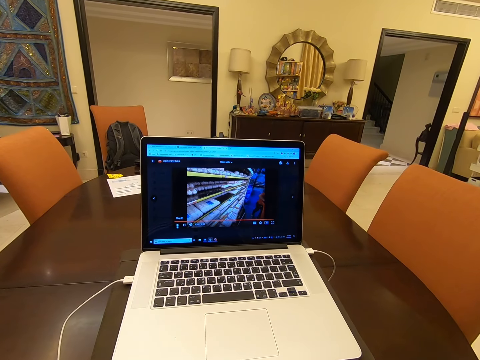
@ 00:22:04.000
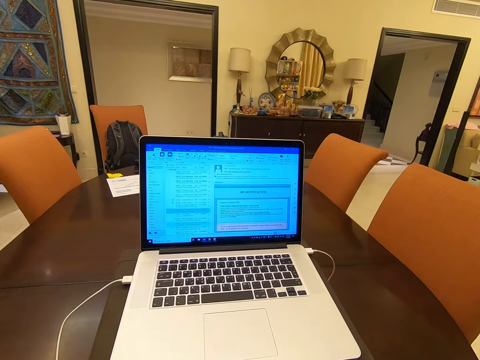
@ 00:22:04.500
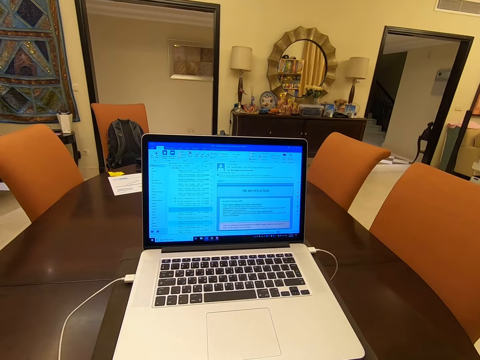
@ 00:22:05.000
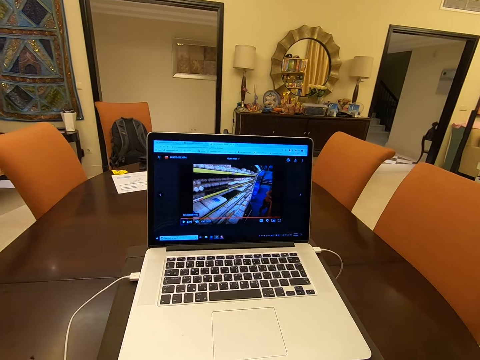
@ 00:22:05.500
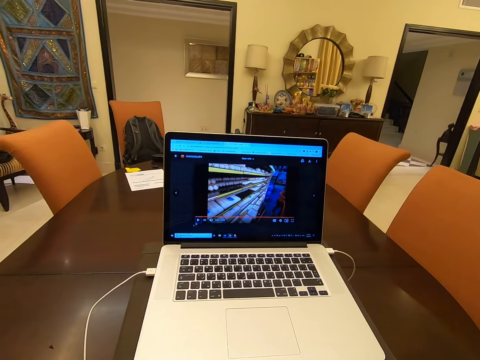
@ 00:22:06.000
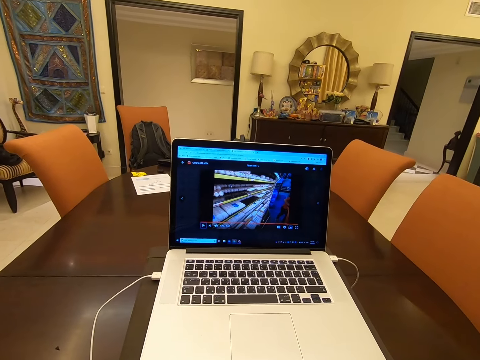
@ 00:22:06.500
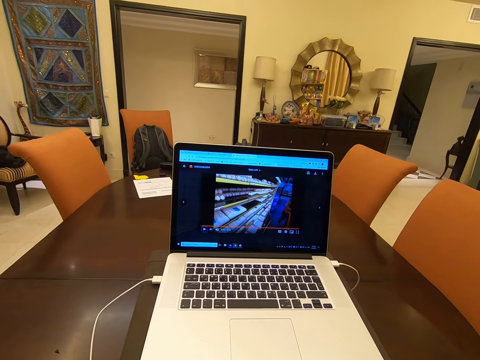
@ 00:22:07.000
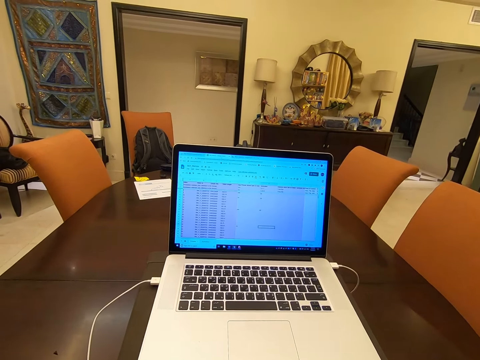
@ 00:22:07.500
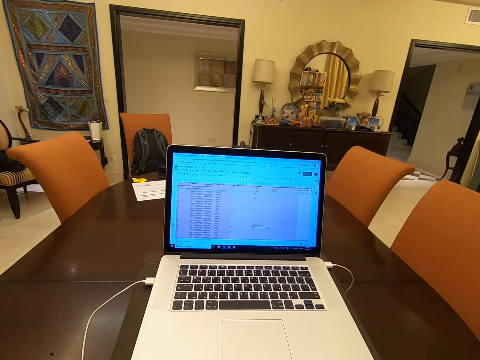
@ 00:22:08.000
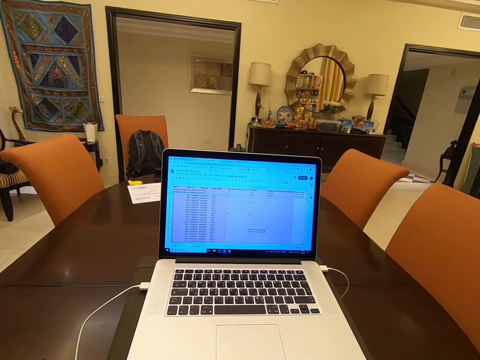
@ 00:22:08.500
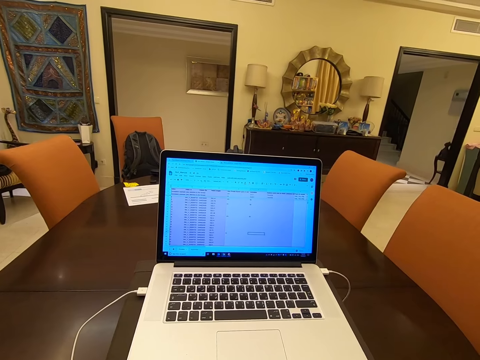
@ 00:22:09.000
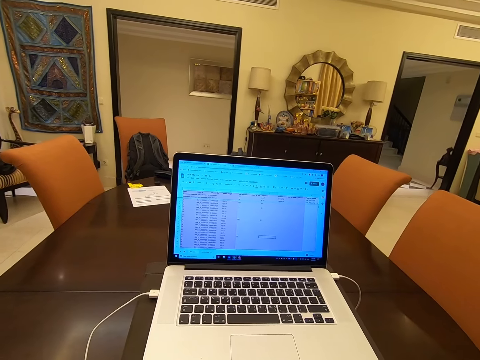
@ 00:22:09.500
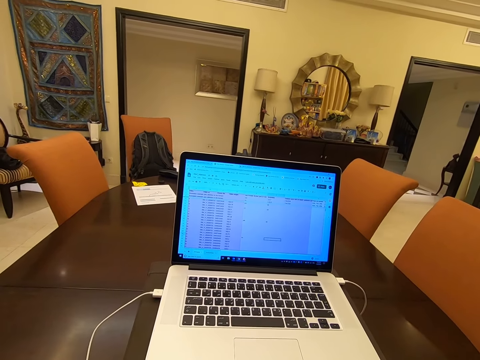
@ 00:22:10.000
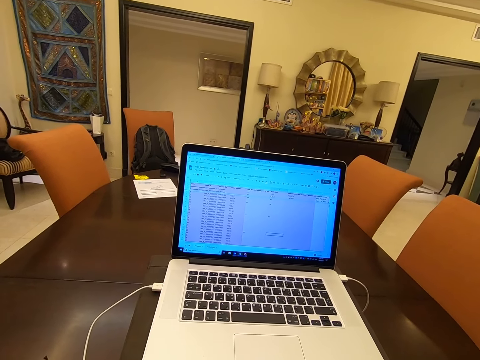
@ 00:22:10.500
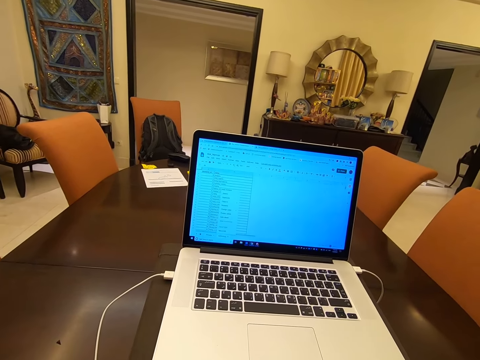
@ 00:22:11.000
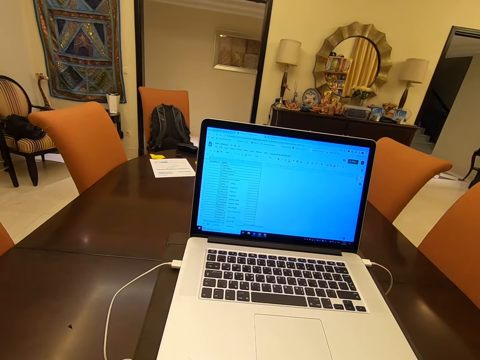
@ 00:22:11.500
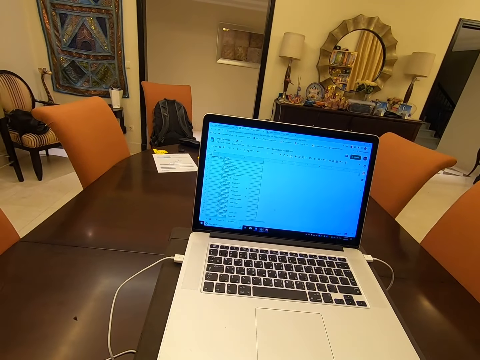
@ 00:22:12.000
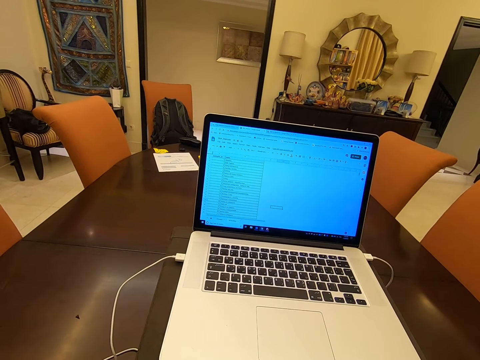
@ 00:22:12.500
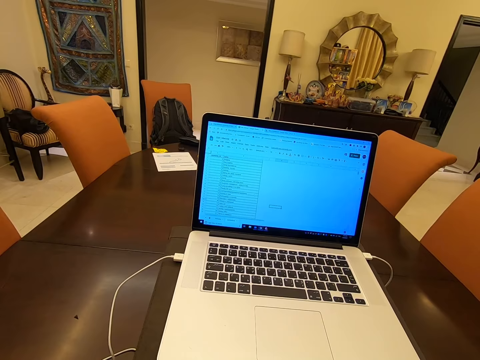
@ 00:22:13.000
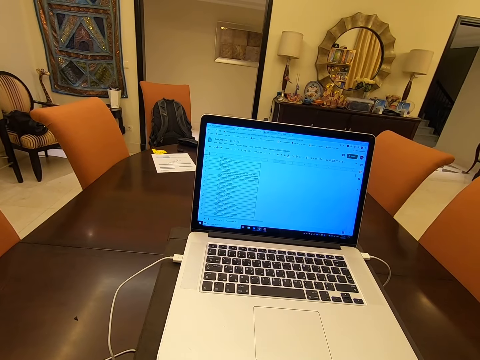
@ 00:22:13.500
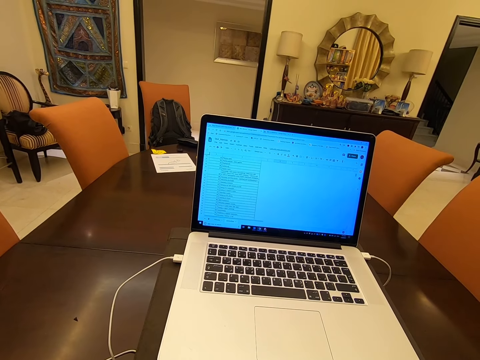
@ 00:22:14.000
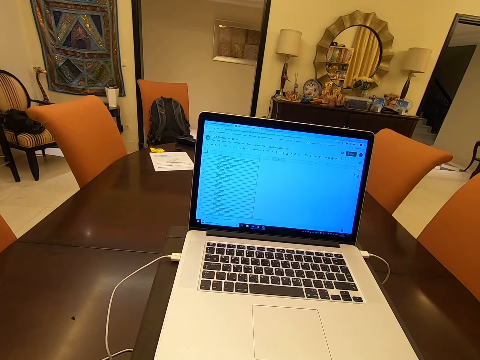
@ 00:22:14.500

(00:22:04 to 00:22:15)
The camera wearer operates the laptop.

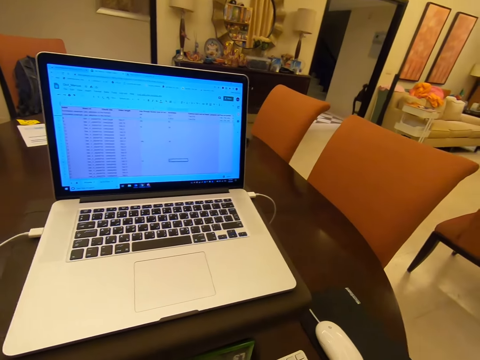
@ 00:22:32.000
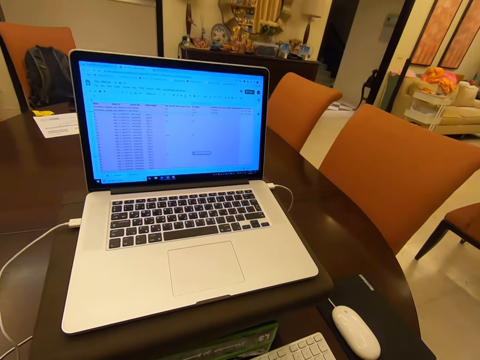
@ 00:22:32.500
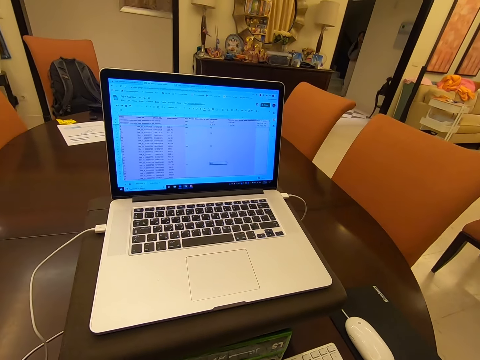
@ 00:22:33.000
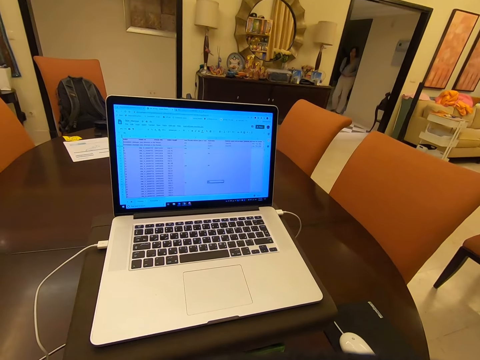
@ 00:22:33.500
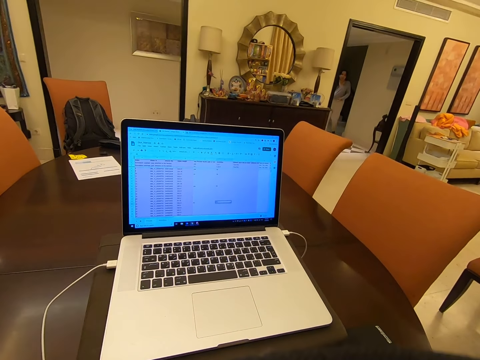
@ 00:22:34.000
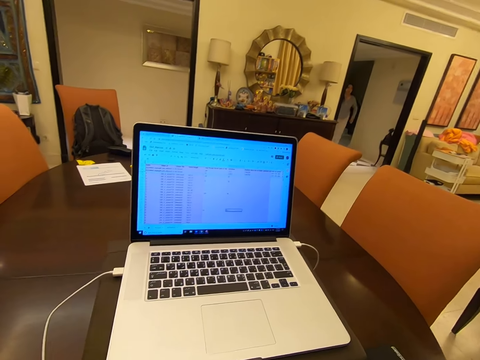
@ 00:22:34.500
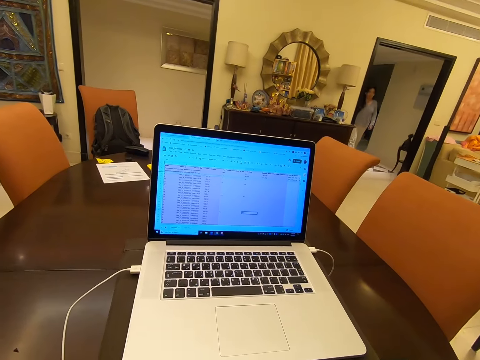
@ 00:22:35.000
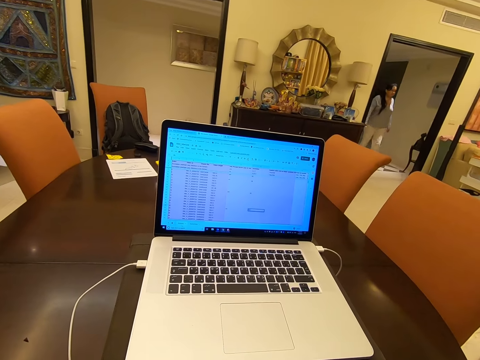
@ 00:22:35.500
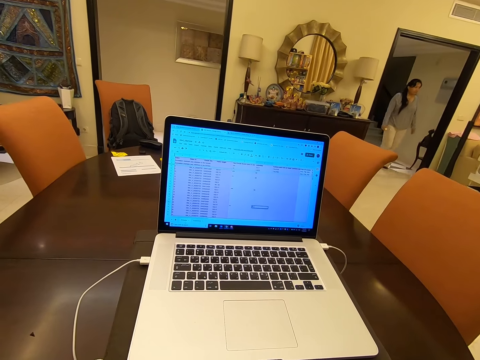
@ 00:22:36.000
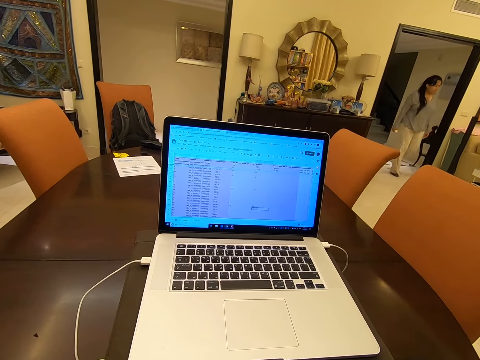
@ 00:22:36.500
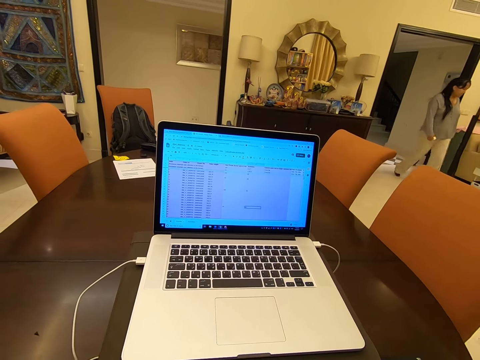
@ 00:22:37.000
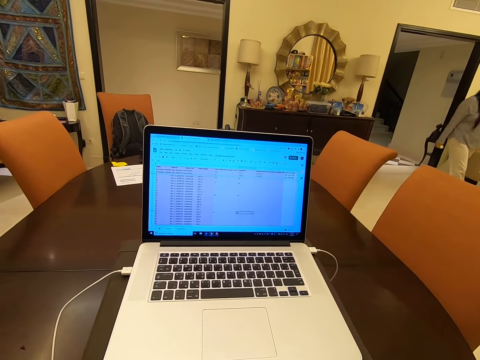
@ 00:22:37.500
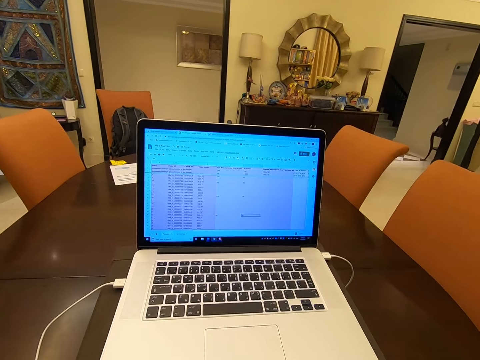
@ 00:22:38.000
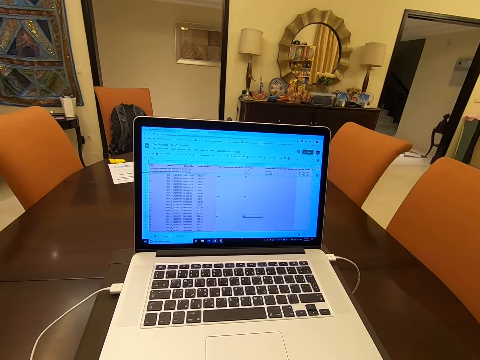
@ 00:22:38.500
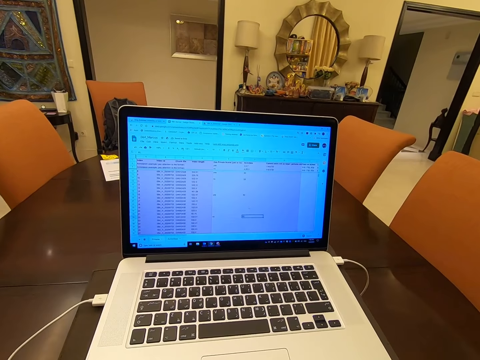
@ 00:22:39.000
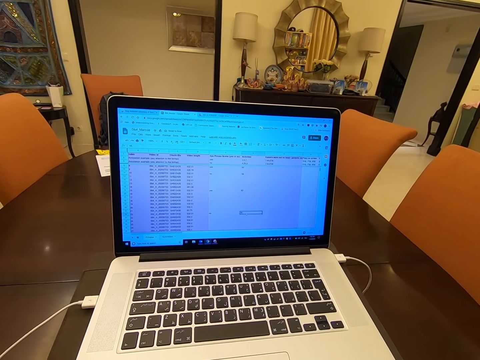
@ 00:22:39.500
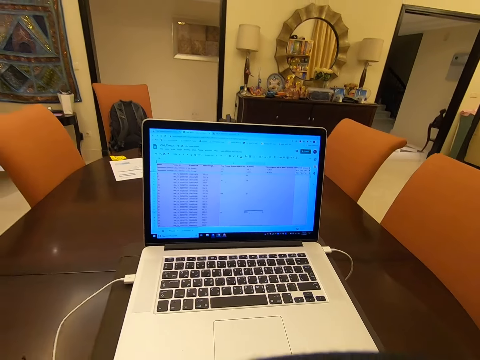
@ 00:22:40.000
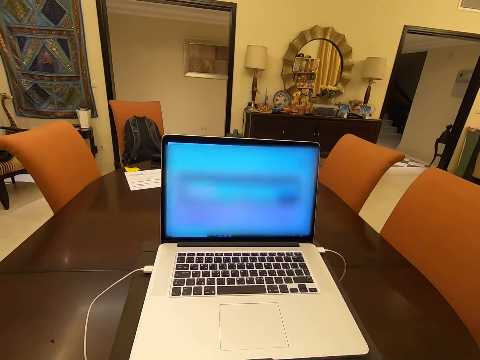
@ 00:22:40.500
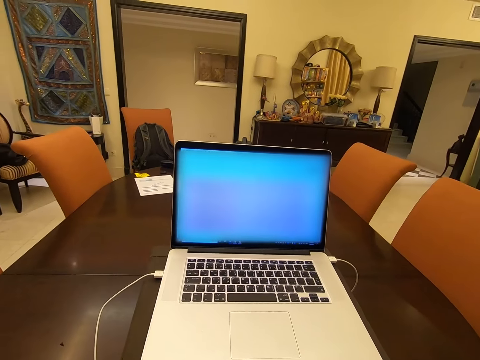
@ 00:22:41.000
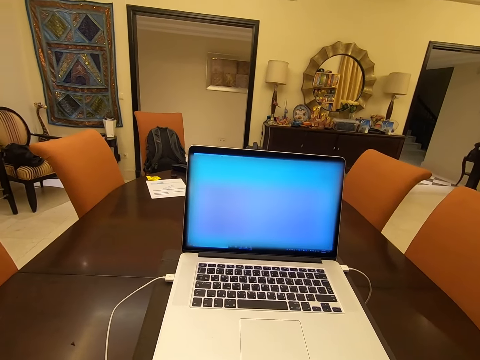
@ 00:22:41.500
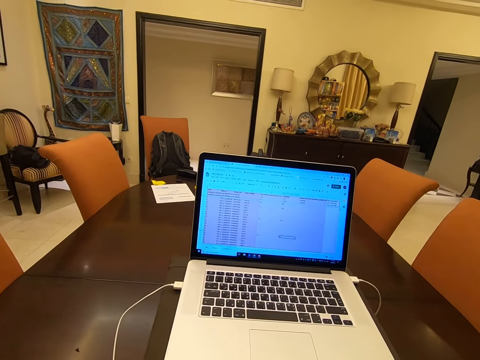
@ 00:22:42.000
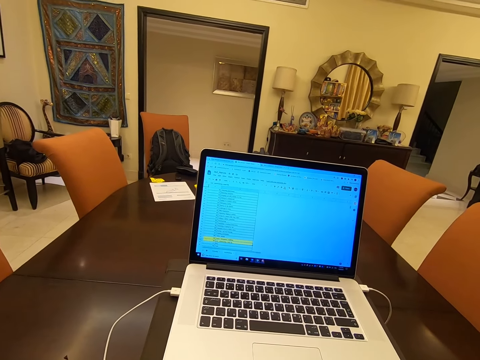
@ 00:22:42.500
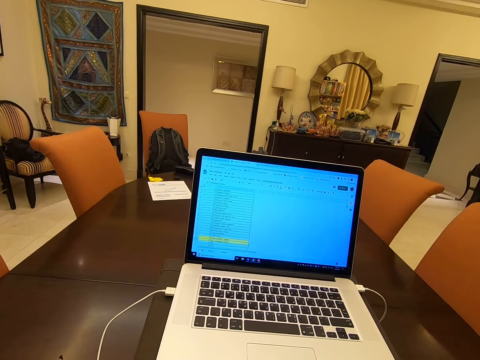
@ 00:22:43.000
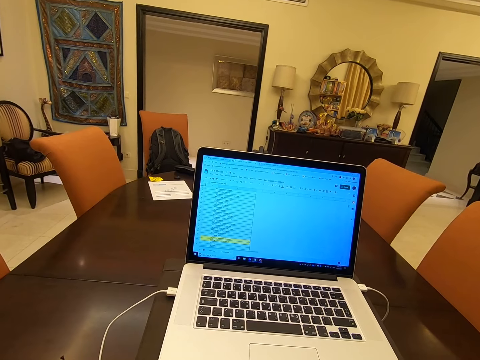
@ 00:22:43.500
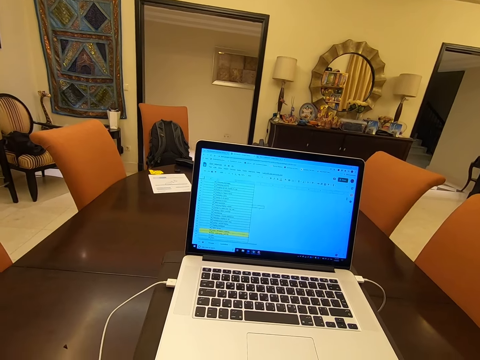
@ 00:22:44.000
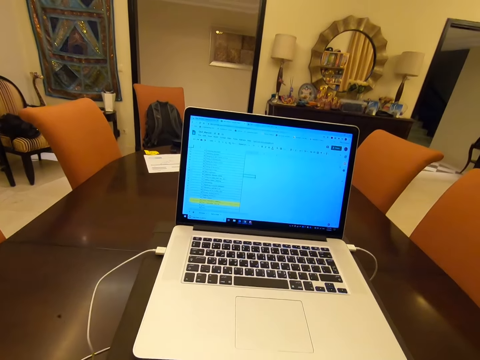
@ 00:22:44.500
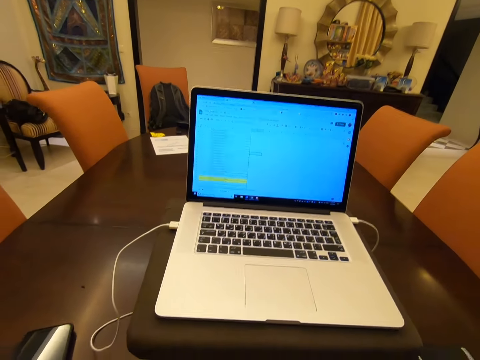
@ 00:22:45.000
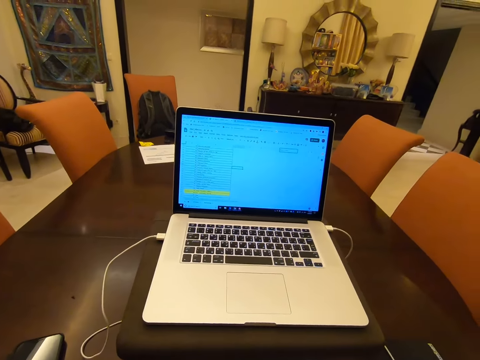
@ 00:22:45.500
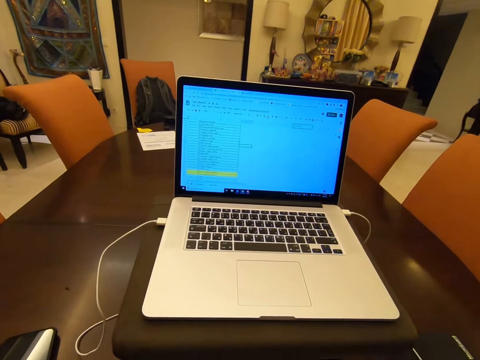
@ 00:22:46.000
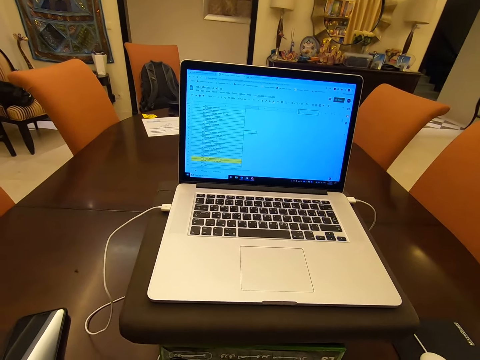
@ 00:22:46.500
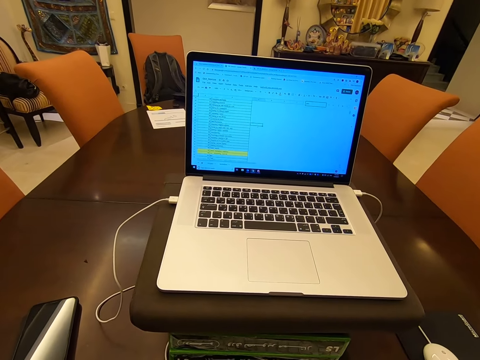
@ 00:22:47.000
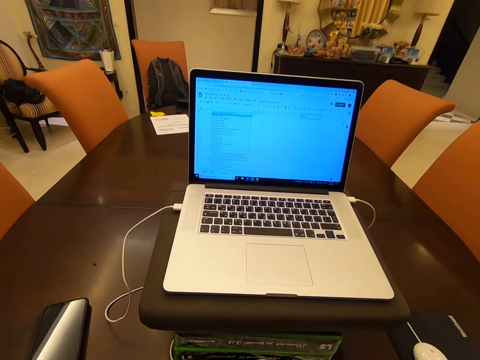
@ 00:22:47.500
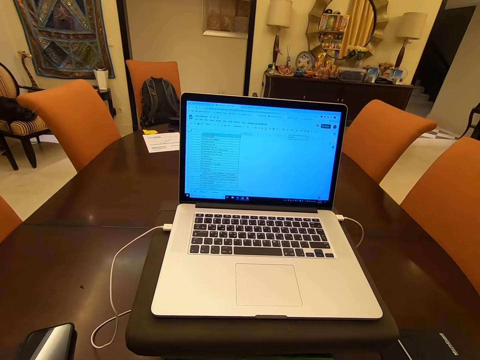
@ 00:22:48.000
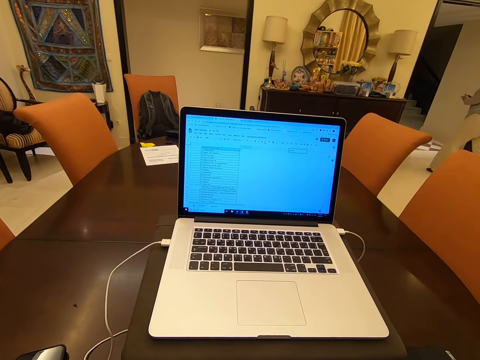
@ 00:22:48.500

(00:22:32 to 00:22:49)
A person walks towards the couch.
